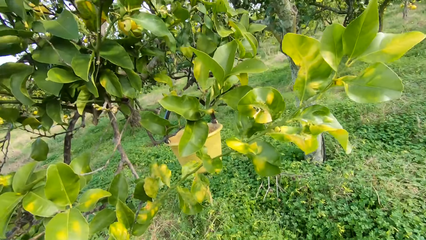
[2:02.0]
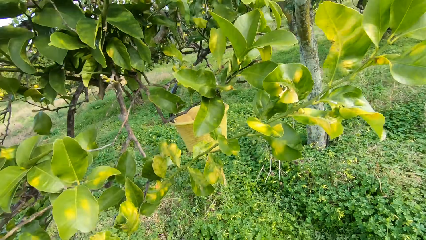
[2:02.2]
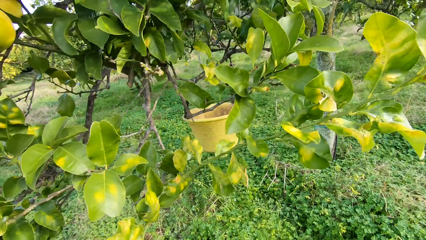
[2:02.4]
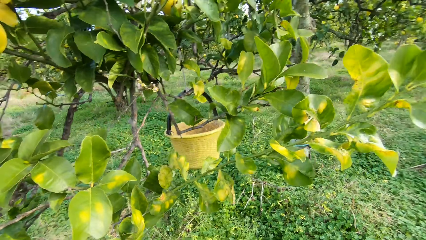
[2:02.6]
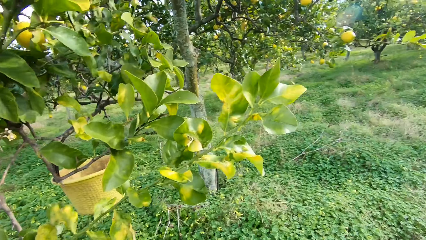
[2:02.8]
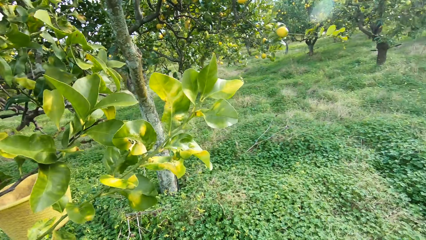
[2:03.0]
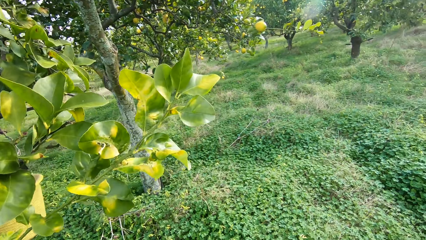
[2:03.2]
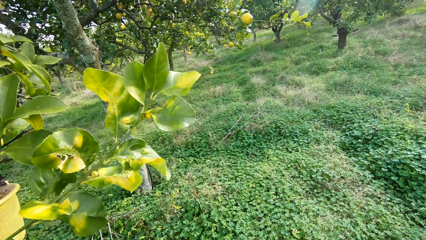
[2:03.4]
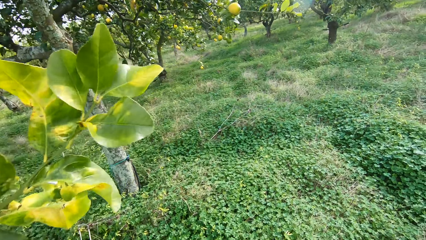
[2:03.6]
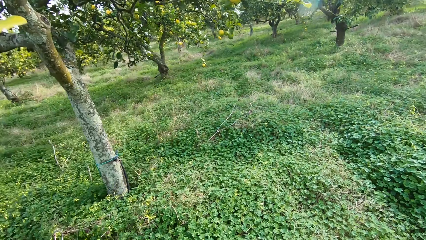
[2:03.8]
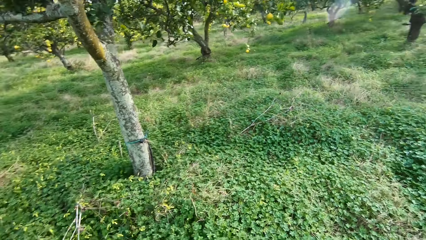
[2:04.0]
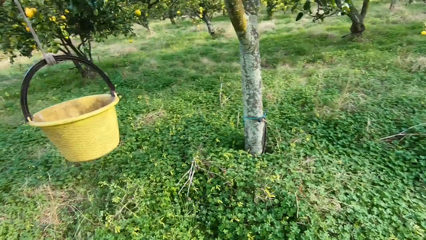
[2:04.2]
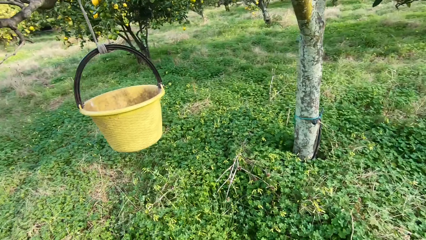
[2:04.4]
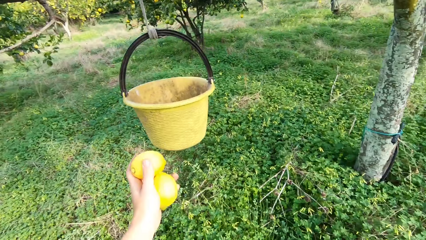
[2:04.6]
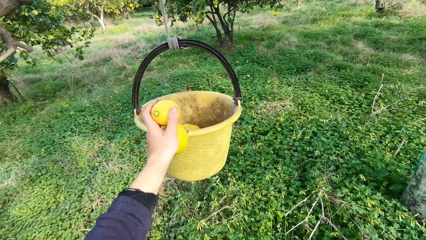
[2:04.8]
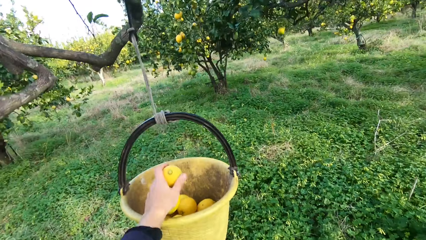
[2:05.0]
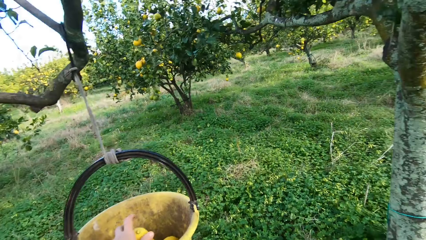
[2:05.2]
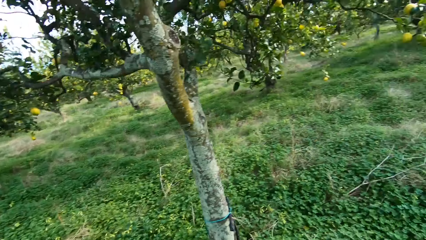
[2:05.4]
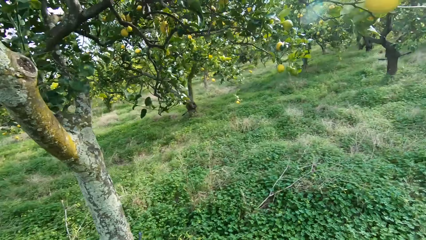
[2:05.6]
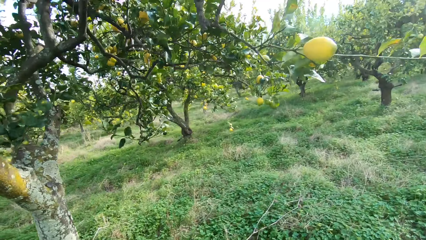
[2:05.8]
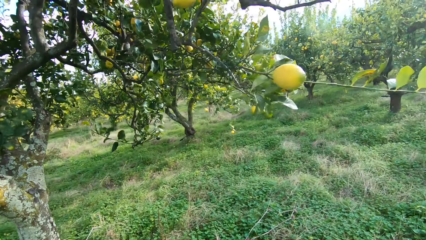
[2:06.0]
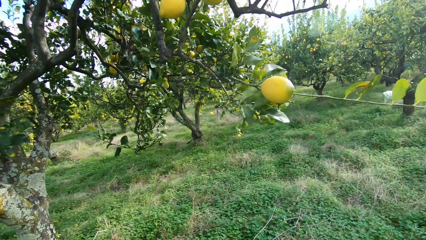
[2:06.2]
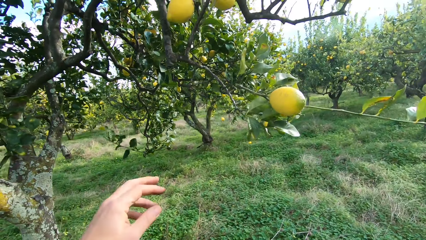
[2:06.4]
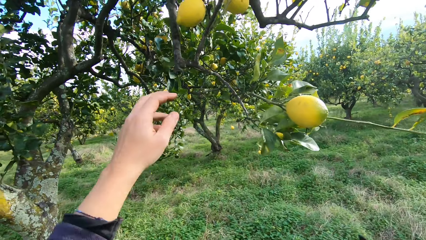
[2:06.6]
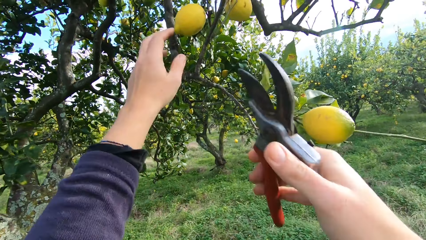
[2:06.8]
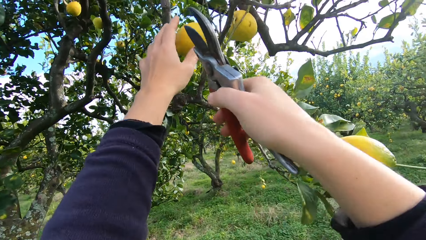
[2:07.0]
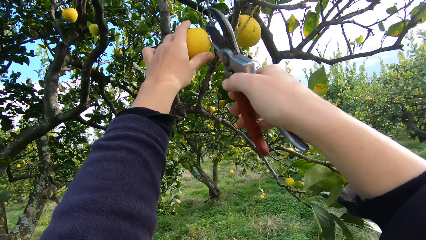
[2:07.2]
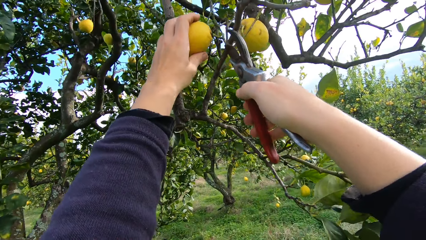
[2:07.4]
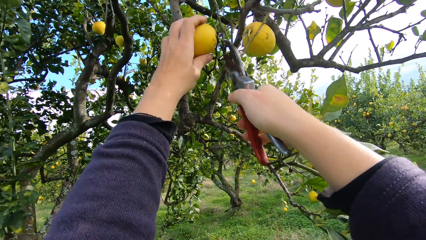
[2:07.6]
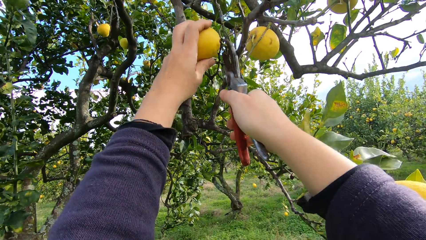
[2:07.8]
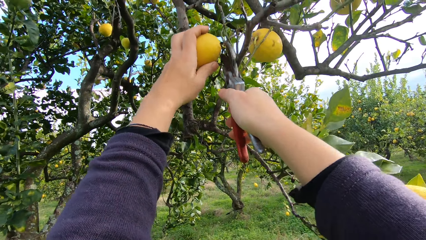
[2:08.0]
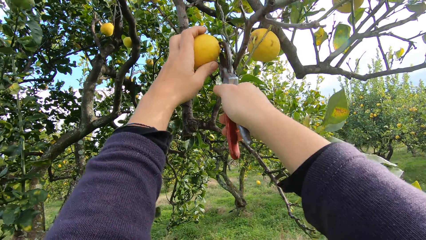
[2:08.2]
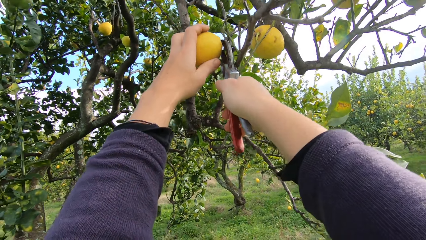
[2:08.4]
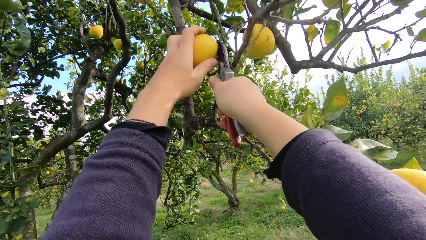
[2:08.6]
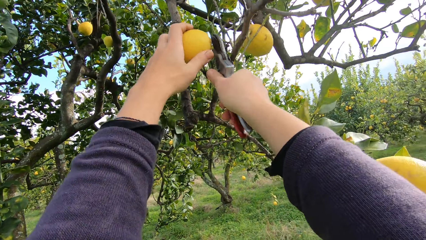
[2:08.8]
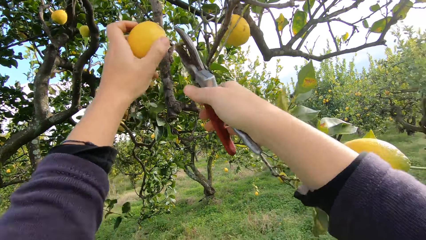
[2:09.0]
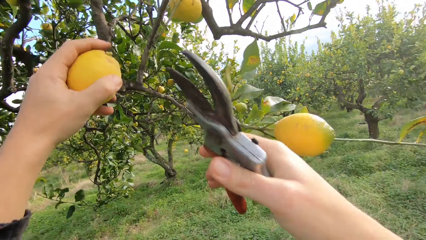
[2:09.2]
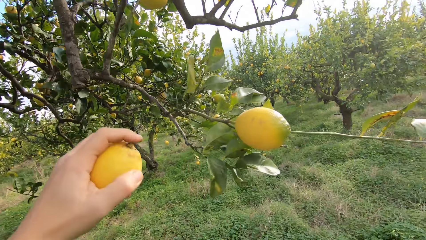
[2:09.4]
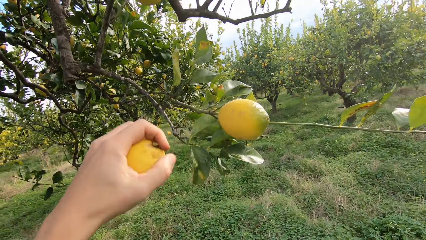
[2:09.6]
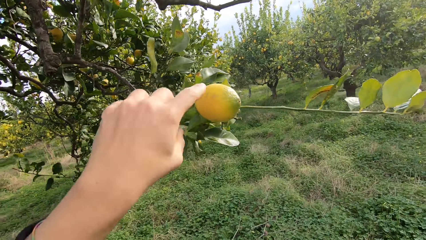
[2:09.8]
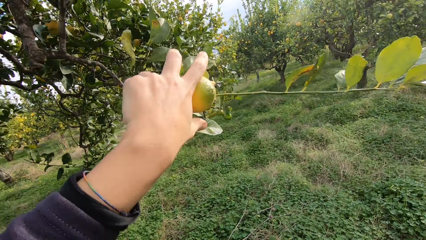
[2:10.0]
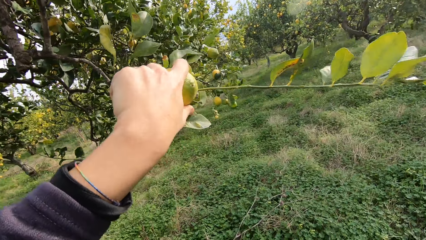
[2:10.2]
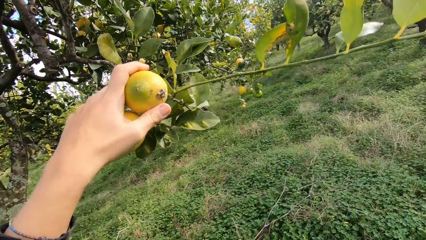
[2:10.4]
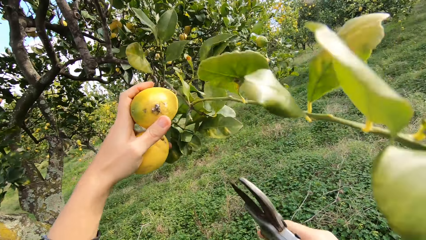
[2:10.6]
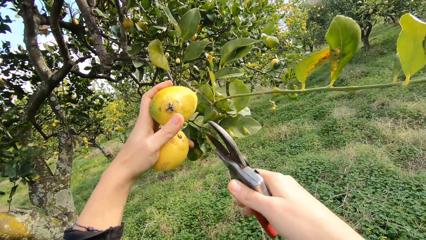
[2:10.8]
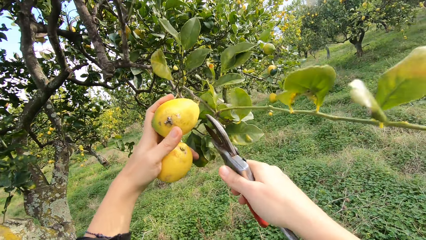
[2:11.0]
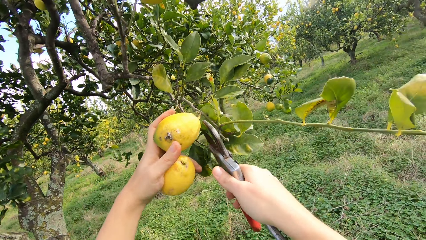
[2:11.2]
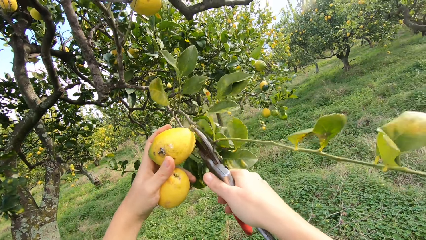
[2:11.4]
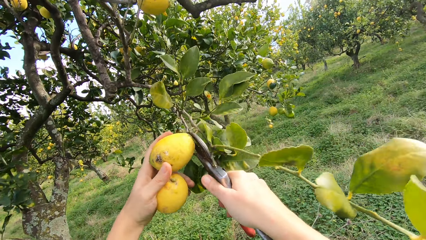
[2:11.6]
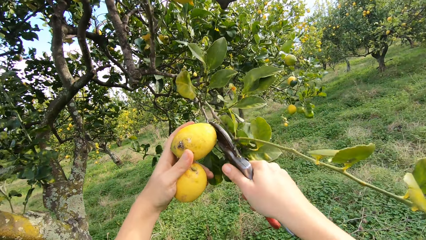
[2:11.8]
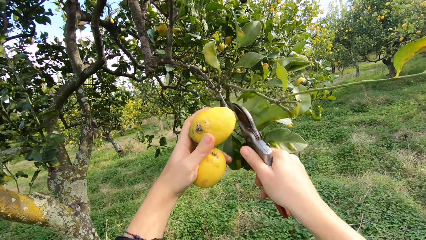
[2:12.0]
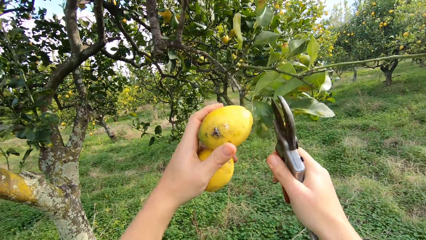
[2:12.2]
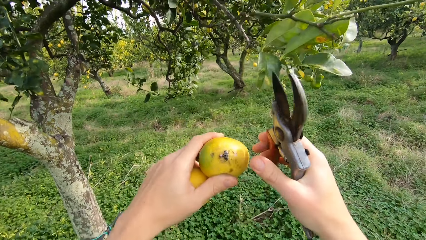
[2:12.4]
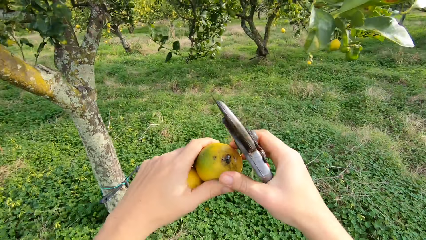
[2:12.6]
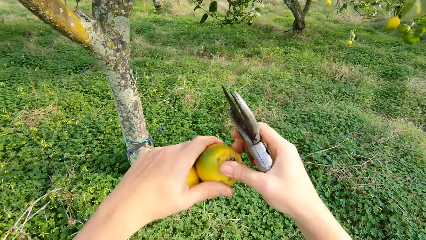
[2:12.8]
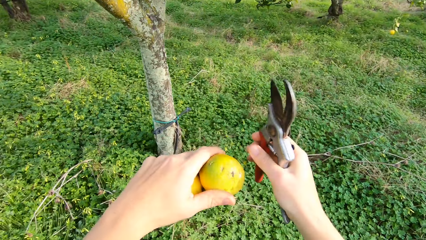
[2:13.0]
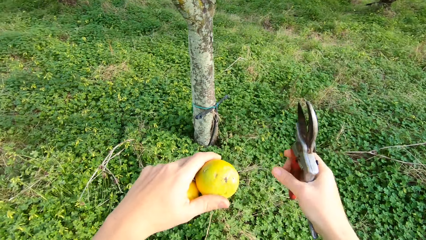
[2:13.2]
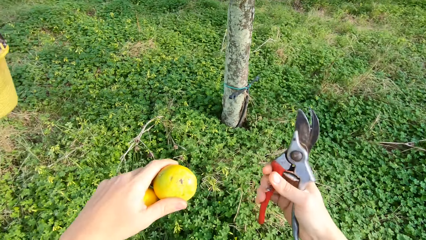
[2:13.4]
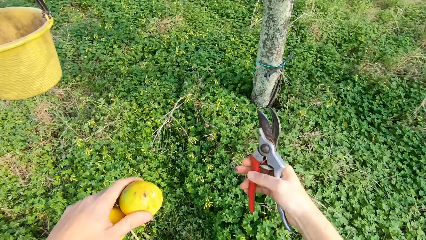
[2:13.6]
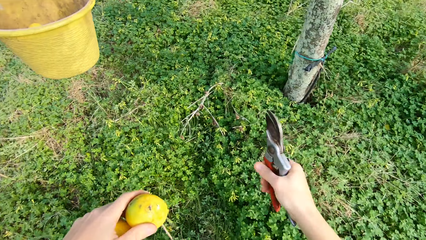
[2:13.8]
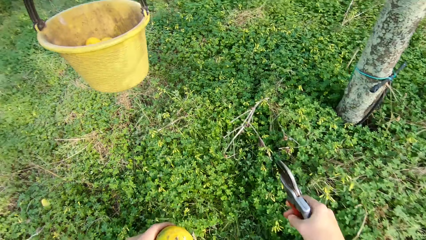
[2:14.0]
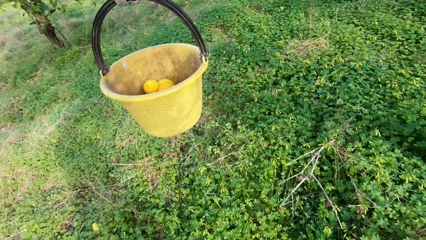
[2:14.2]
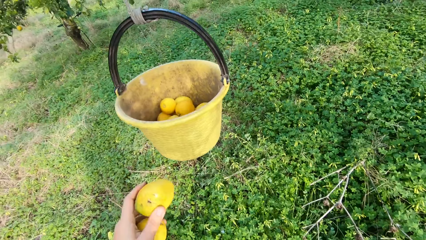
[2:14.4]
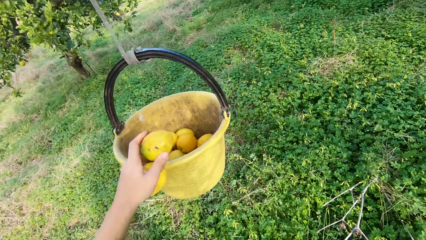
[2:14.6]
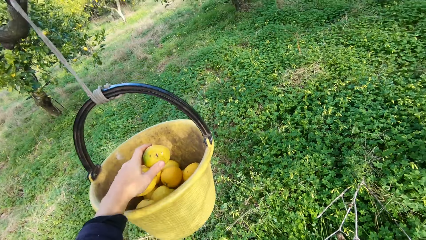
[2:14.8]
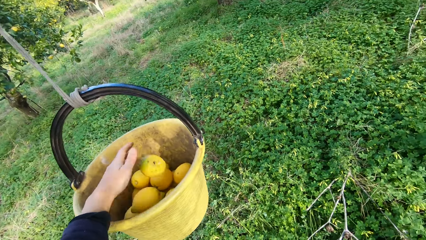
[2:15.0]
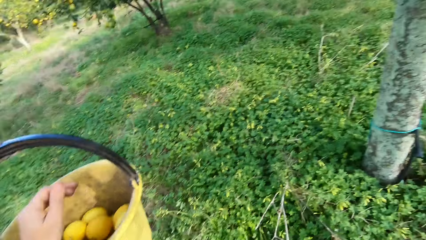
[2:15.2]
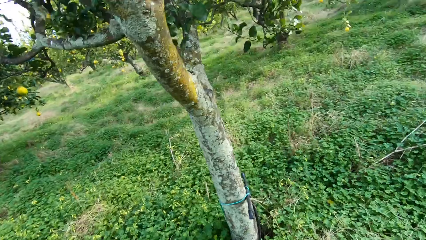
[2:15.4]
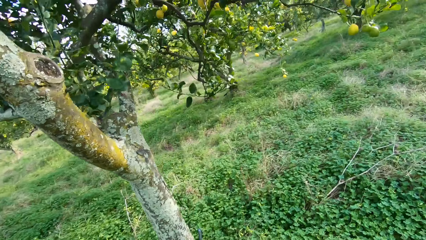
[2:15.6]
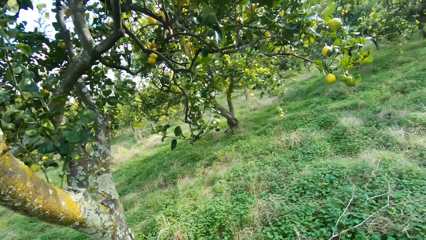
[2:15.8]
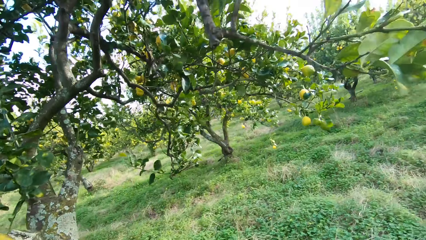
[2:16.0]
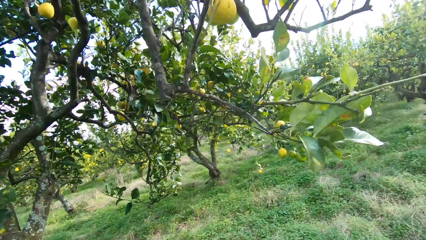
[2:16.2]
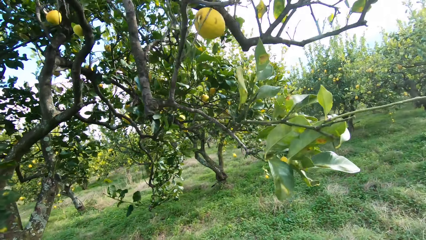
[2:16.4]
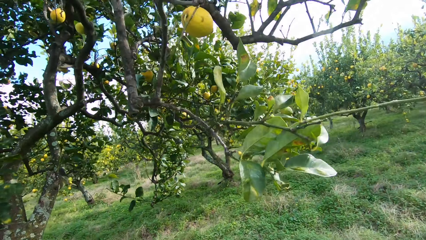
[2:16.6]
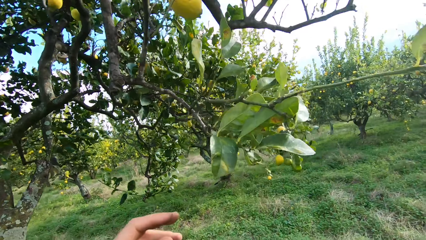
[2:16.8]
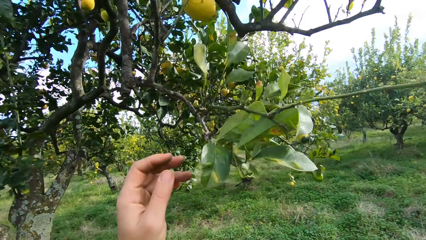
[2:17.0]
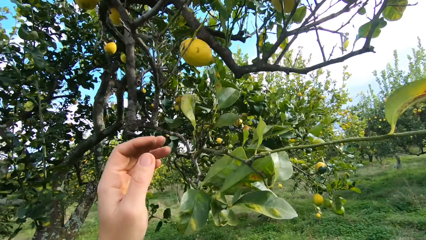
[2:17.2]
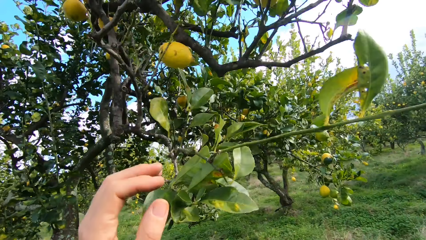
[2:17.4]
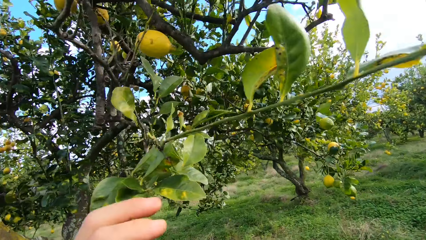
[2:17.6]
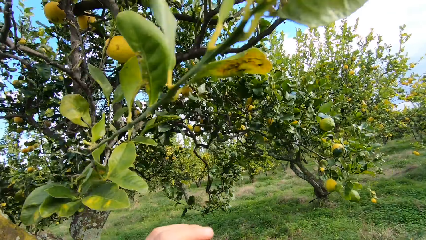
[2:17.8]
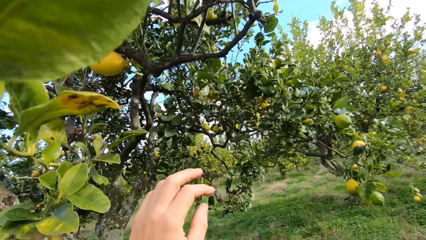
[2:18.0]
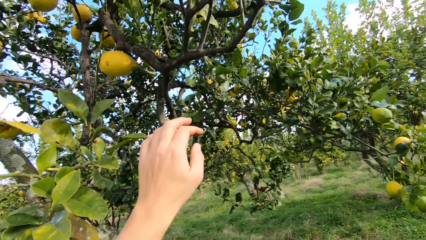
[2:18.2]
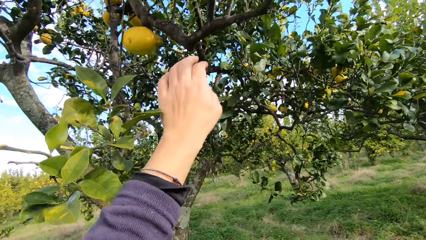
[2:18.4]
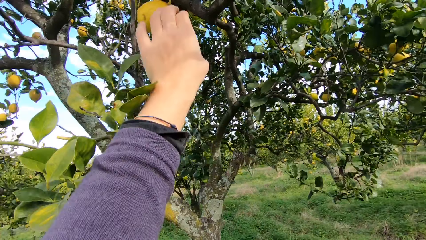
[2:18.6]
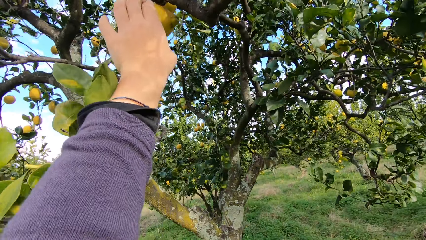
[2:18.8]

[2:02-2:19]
The camera wearer walks towards the harvesting bucket. They put the lemon fruits in the harvesting bucket. They pluck another lemon from the tree with the plier or pruning shear. They pluck another lemon from the tree with the plier. They walk towards the harvesting bucket and put the lemon fruits in the harvesting bucket. They walk towards the lemon tree.
